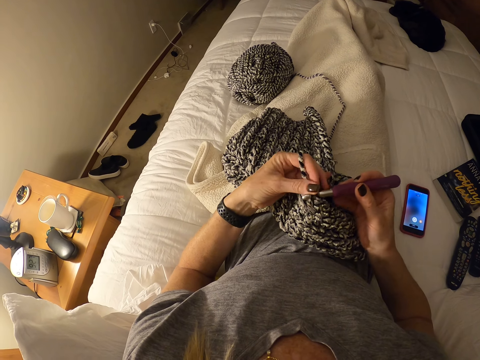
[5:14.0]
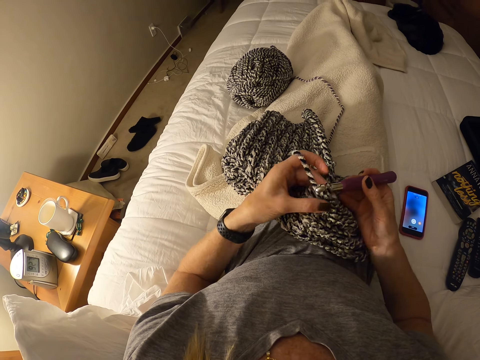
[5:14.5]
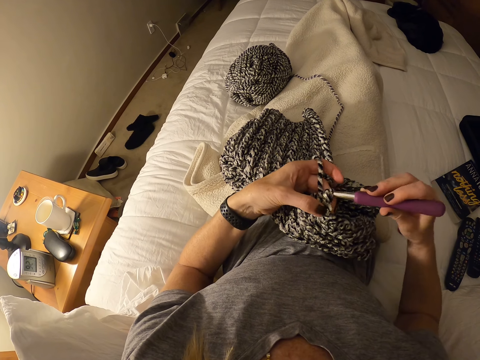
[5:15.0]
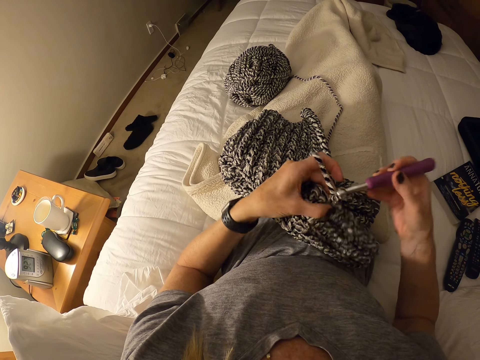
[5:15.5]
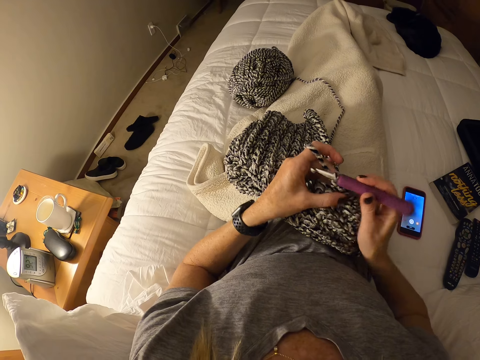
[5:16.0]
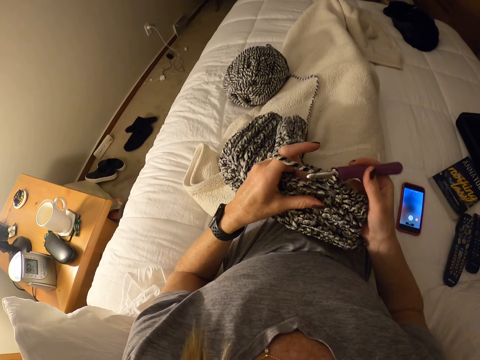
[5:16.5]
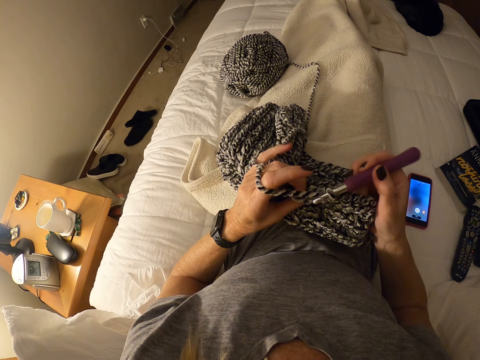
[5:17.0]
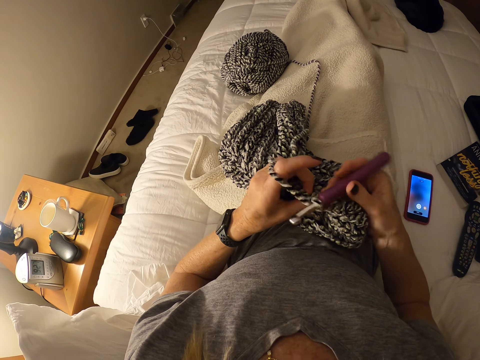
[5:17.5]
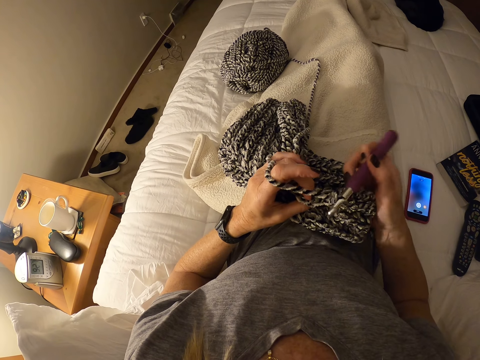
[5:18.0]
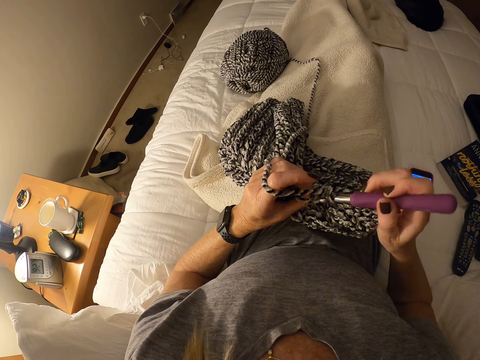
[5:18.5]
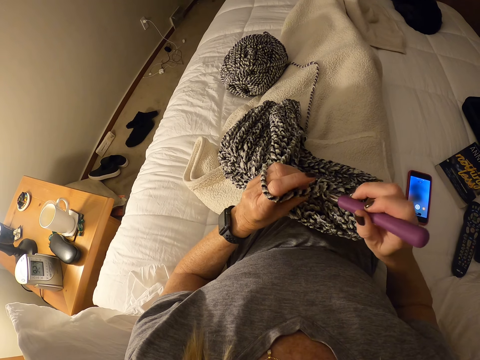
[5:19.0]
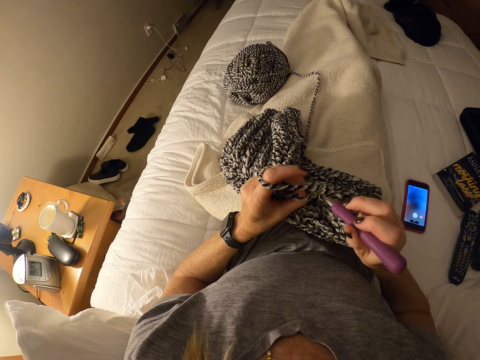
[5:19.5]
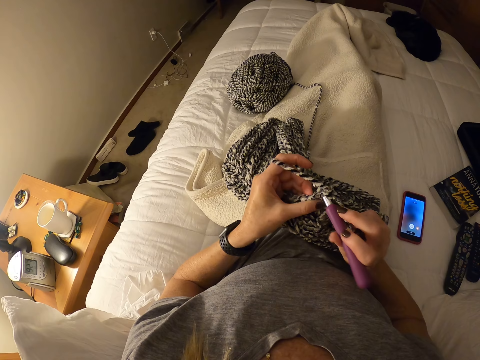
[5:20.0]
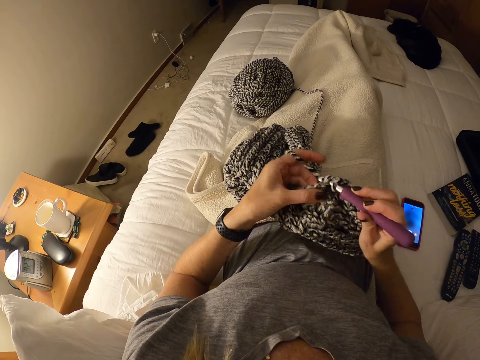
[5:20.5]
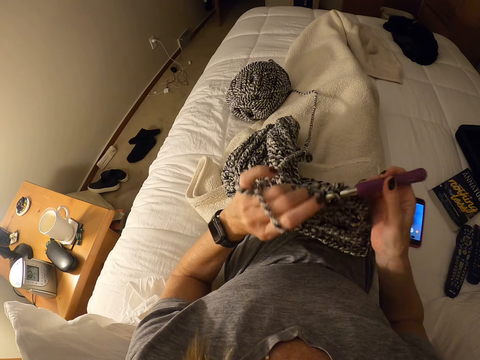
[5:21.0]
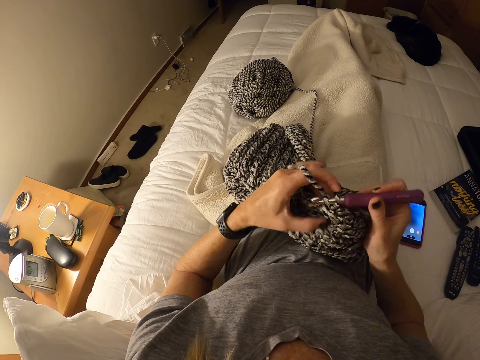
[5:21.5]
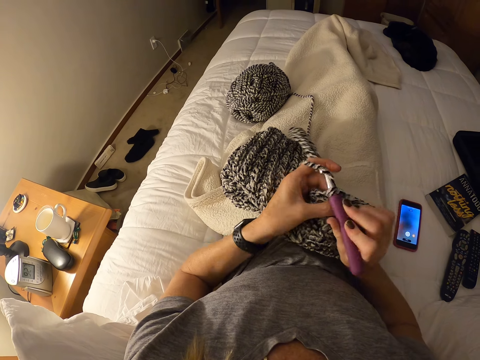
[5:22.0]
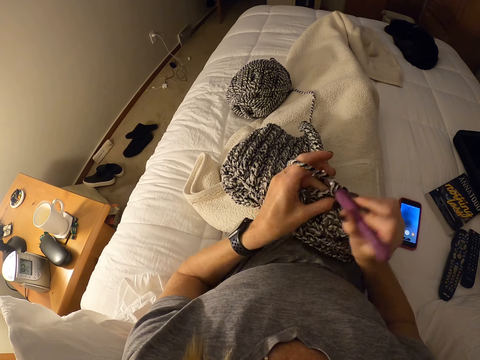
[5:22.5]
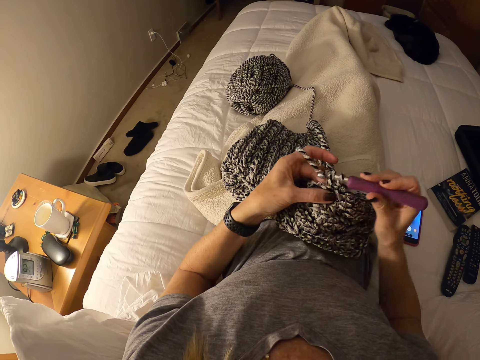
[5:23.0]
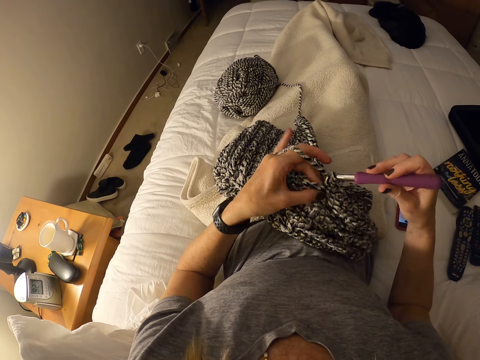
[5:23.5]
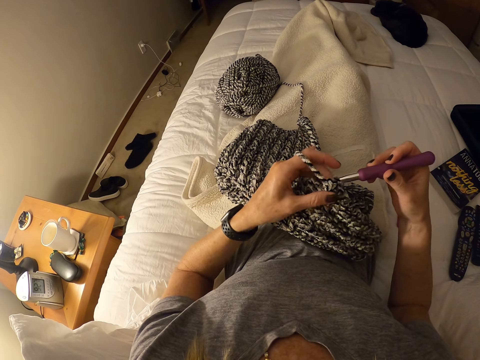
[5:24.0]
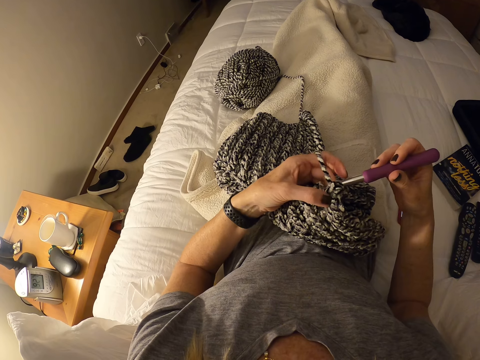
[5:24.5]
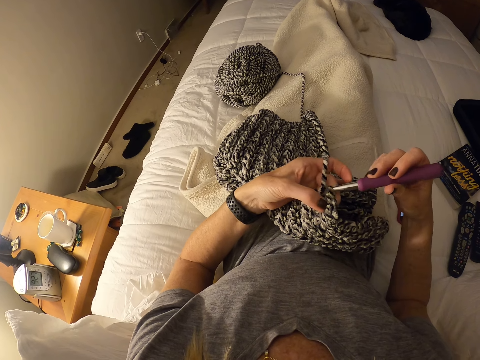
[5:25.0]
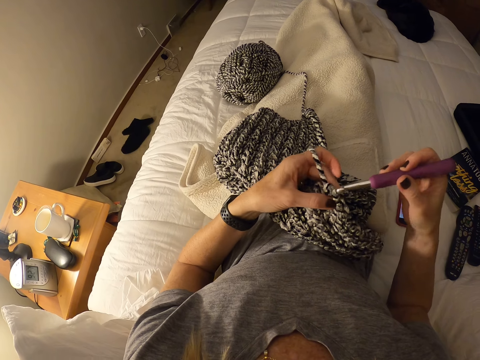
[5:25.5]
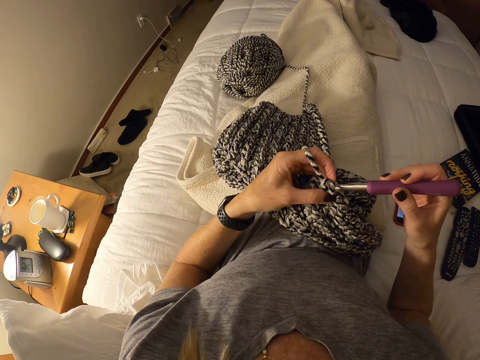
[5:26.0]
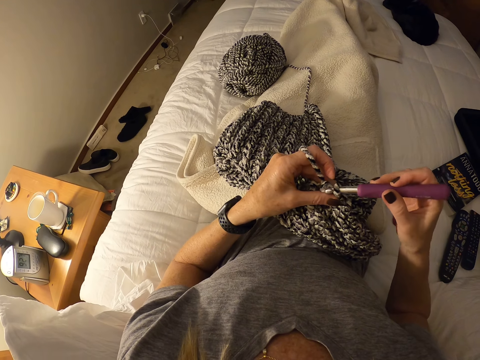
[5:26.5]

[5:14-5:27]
The camera wearer knits the sweater with a crochet hook. They move the sweater with a hand. They knit the sweater with the crochet hook. They put the crochet hook in between the yarn.

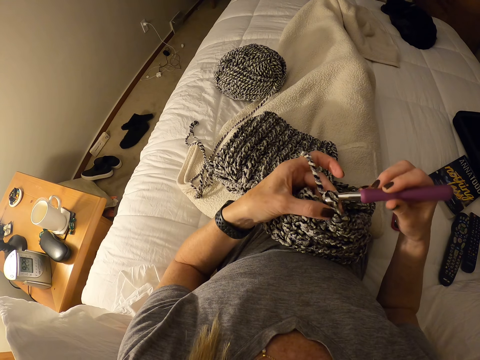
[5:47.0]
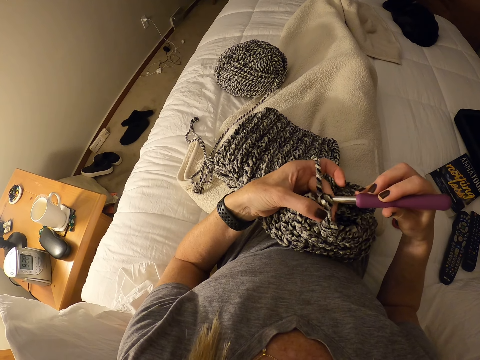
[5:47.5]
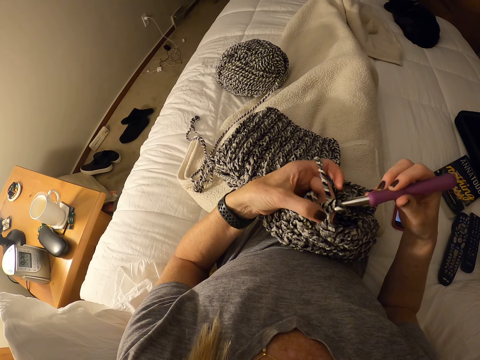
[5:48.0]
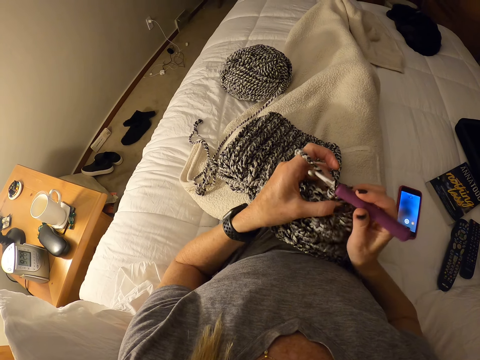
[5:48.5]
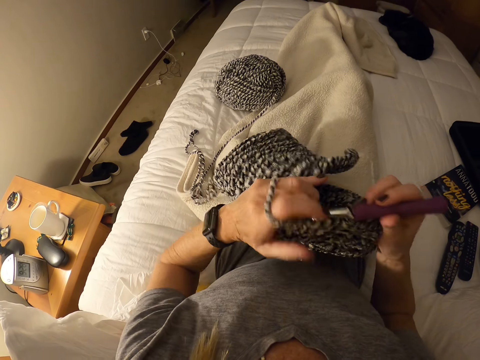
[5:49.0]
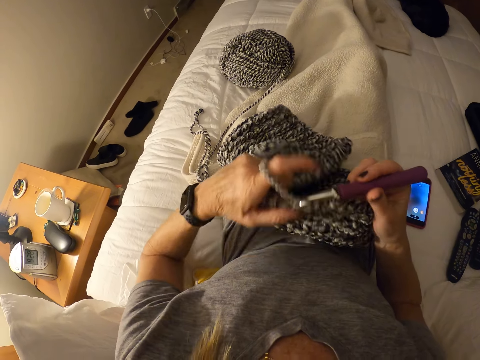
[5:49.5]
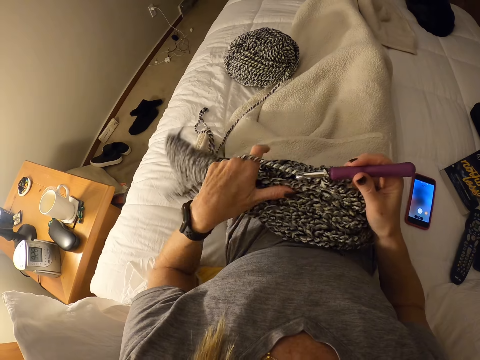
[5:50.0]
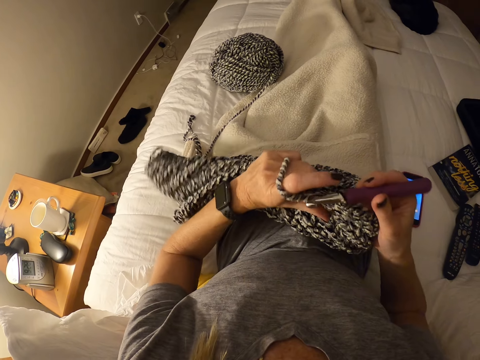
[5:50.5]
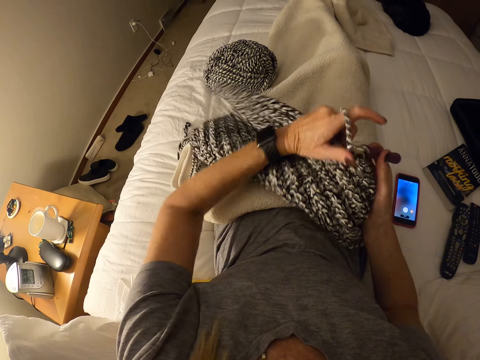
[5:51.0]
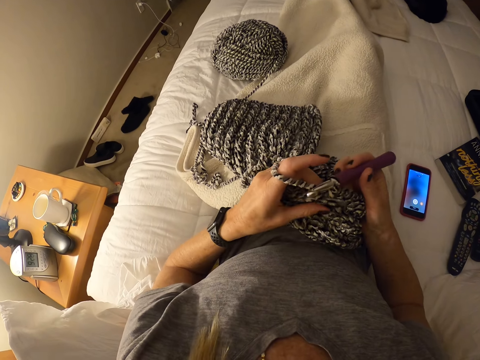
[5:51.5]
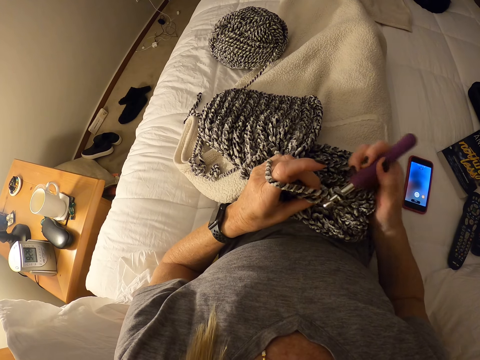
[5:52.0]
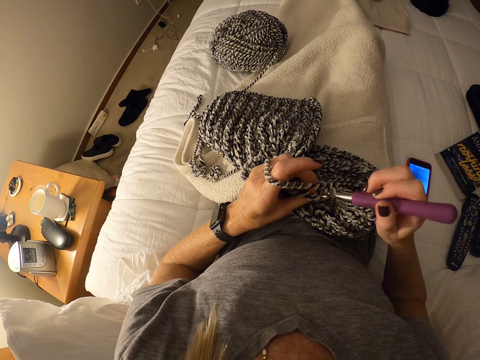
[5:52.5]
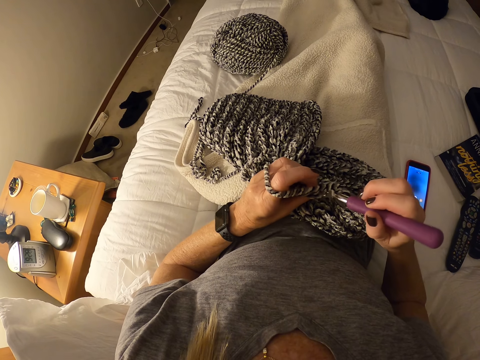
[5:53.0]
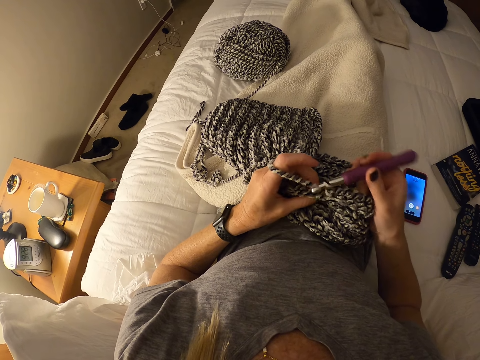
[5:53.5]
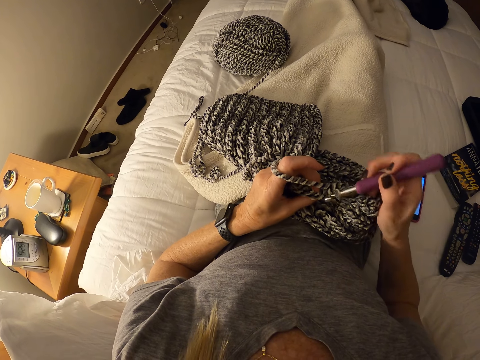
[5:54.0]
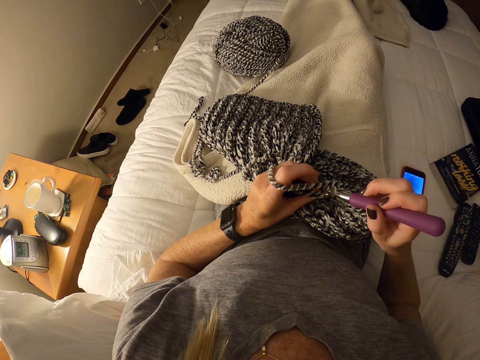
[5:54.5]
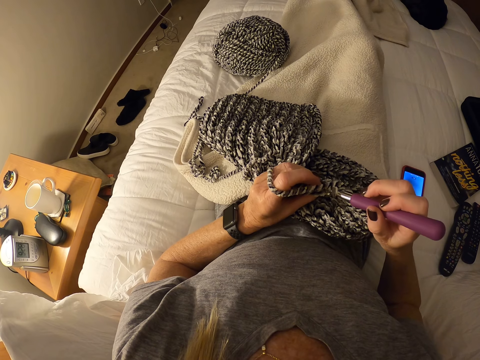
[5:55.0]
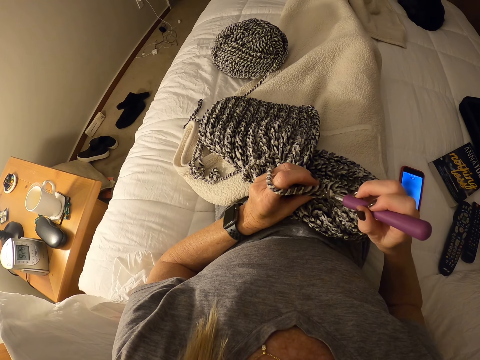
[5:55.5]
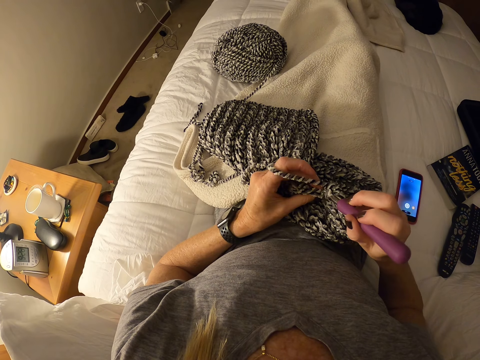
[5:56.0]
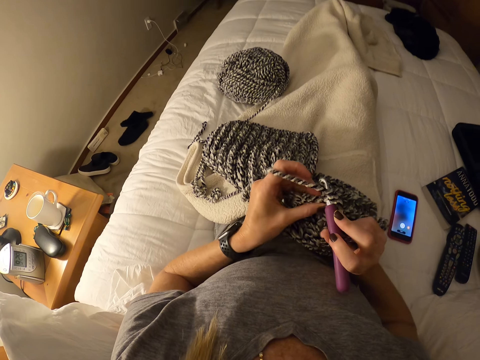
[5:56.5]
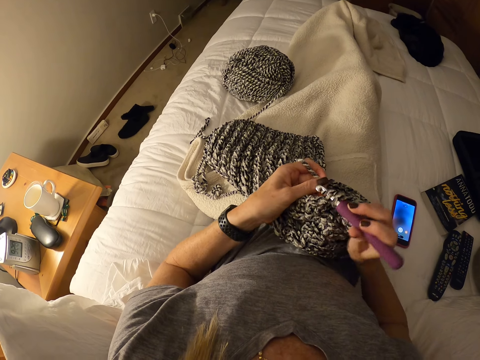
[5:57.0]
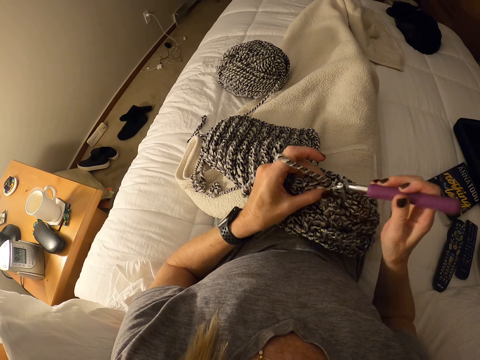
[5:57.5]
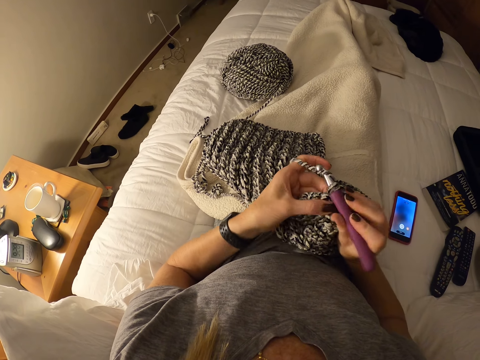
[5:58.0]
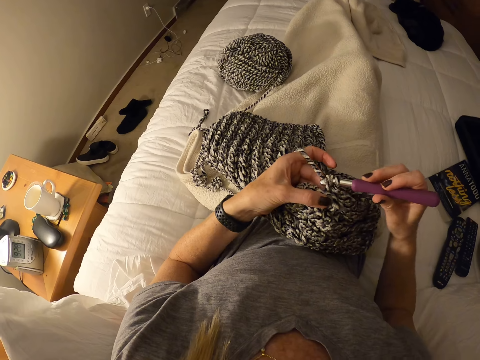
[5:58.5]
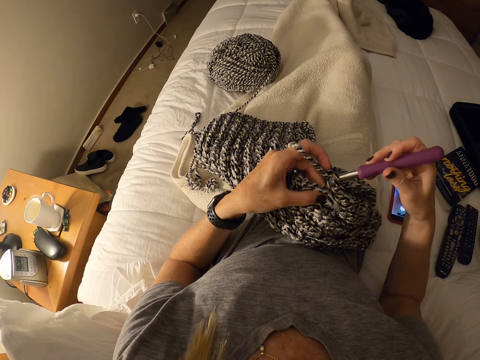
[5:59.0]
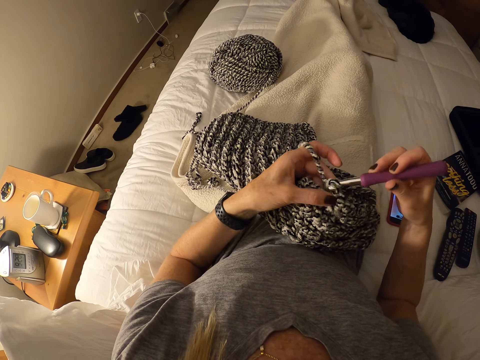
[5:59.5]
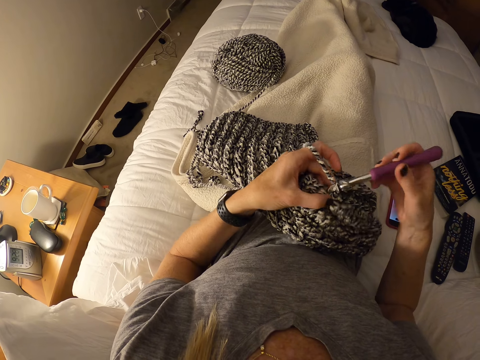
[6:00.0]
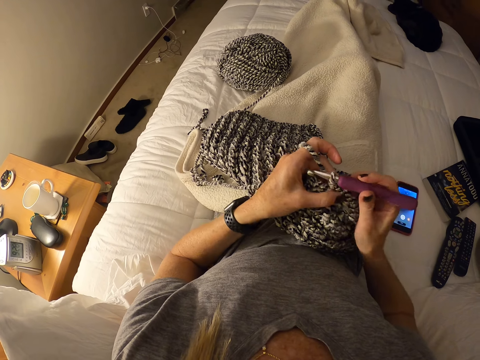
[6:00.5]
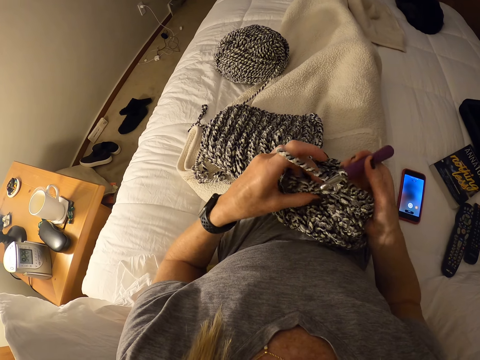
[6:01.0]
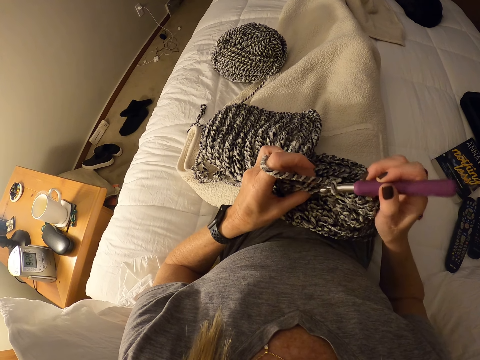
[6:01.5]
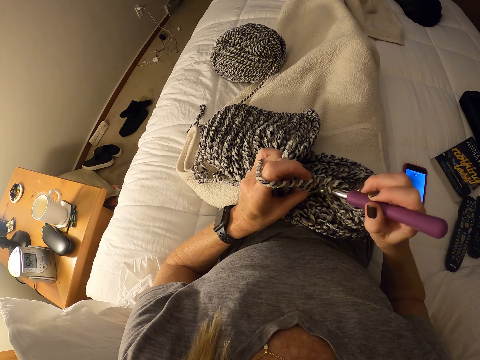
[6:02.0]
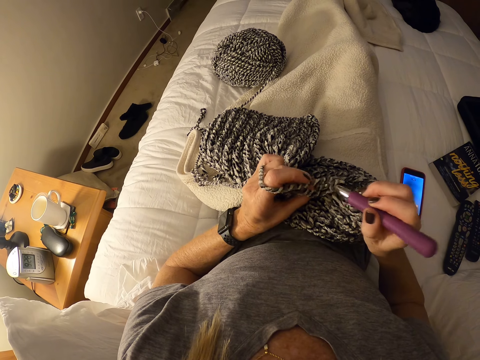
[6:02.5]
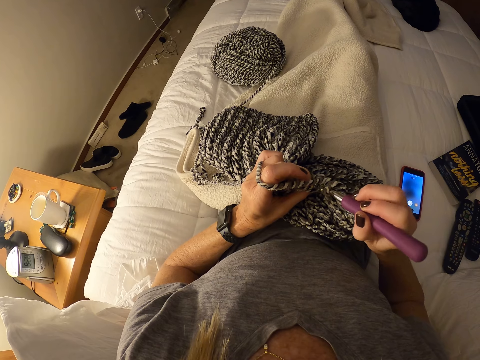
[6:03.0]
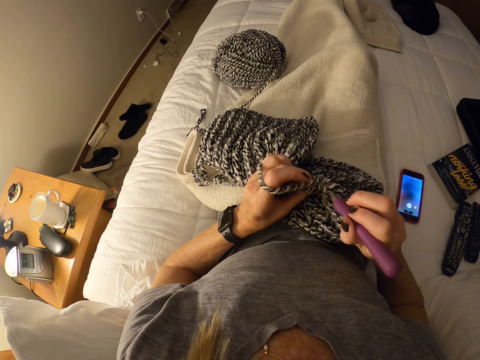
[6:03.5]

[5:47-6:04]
The camera wearer adjusts the knit fabric on her lap with her left hand. She knits the sweater with a crochet hook.
